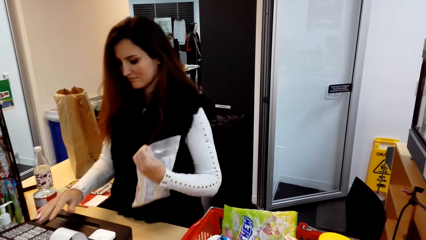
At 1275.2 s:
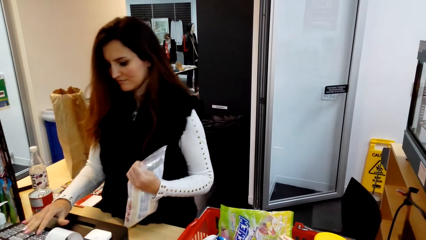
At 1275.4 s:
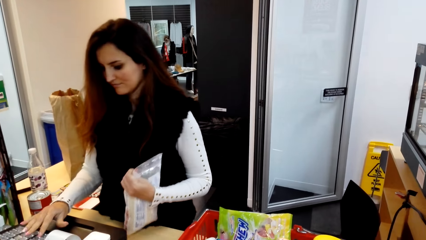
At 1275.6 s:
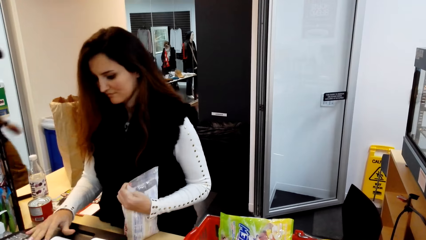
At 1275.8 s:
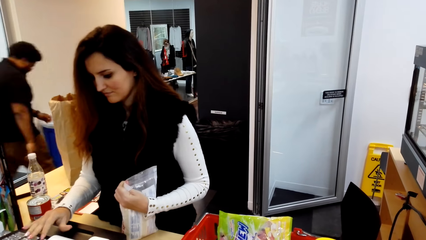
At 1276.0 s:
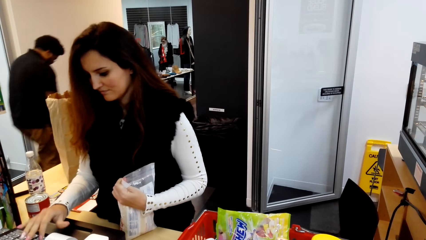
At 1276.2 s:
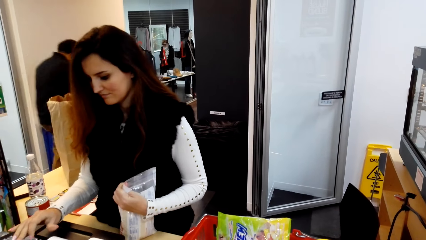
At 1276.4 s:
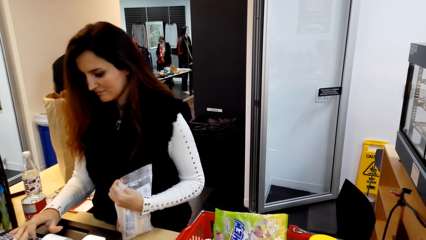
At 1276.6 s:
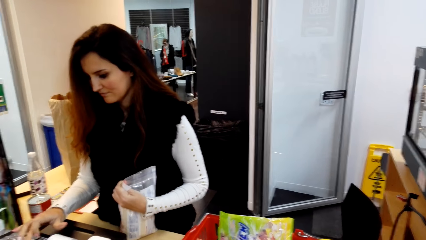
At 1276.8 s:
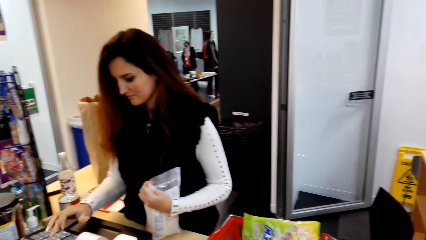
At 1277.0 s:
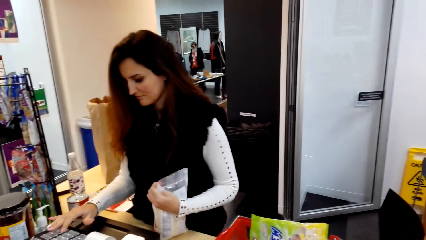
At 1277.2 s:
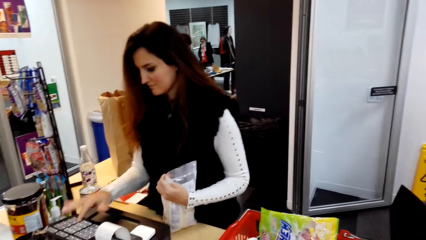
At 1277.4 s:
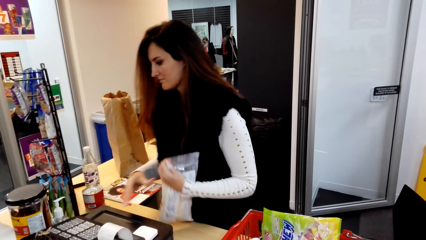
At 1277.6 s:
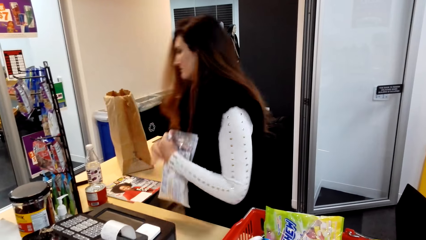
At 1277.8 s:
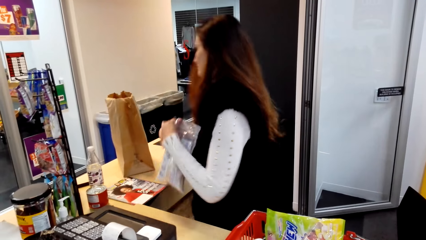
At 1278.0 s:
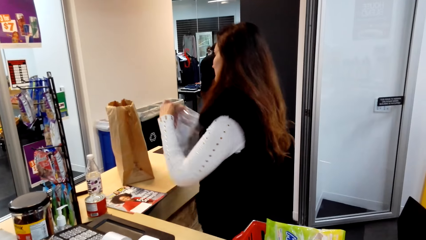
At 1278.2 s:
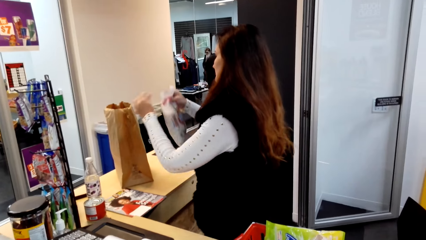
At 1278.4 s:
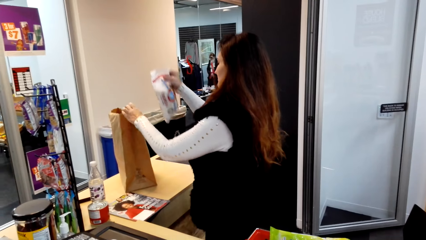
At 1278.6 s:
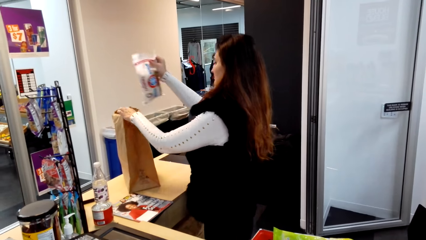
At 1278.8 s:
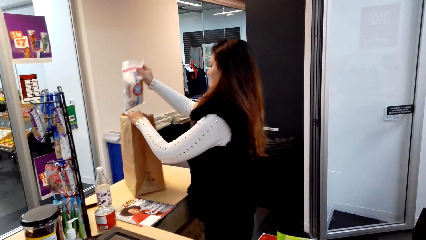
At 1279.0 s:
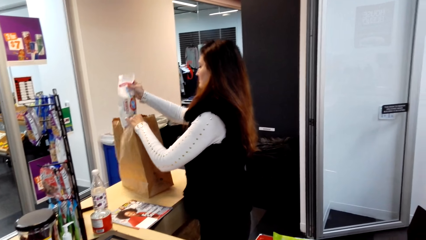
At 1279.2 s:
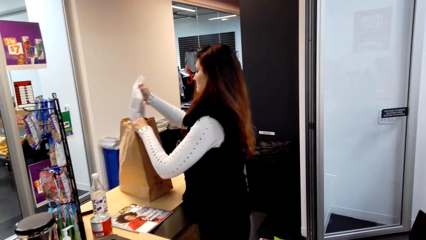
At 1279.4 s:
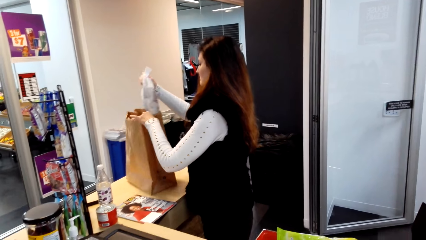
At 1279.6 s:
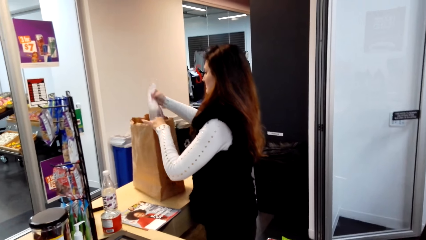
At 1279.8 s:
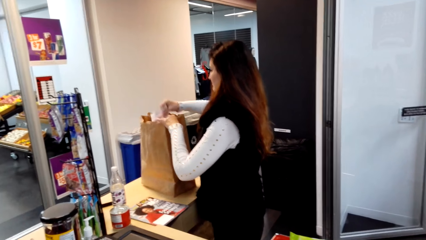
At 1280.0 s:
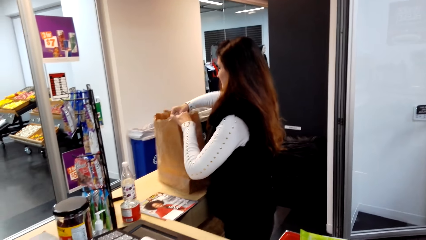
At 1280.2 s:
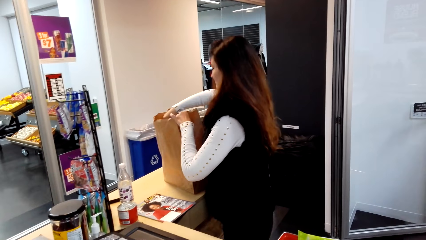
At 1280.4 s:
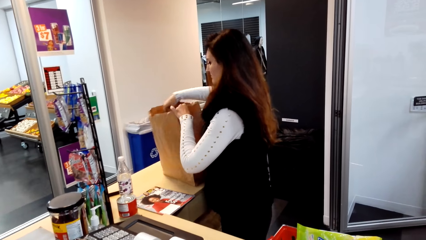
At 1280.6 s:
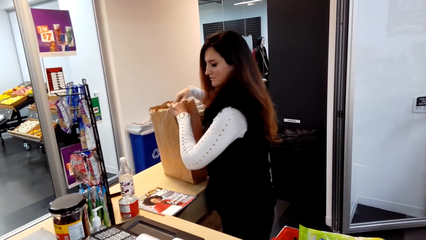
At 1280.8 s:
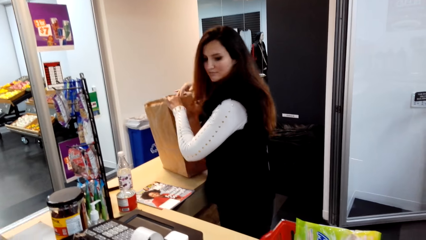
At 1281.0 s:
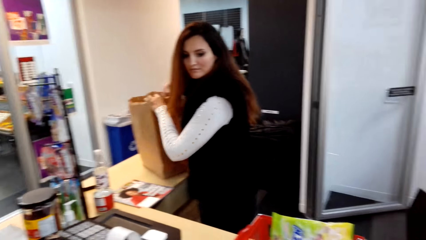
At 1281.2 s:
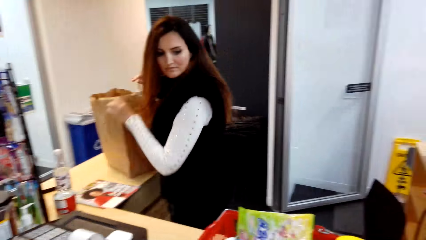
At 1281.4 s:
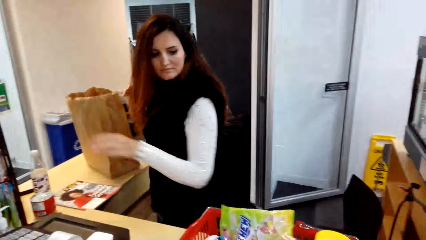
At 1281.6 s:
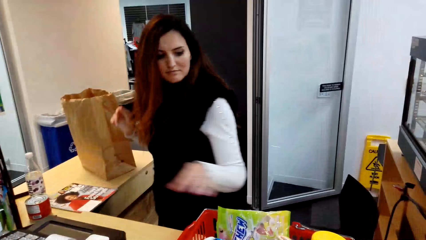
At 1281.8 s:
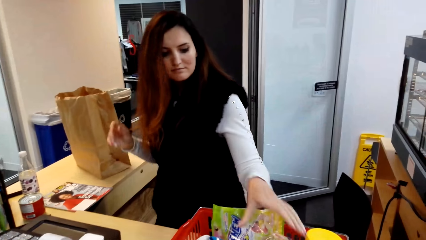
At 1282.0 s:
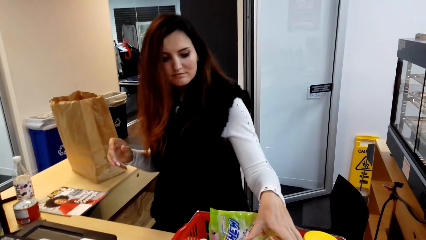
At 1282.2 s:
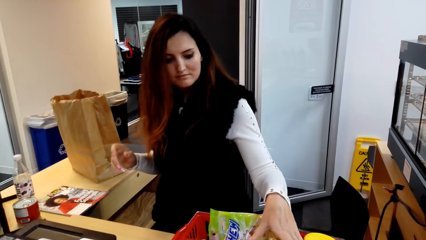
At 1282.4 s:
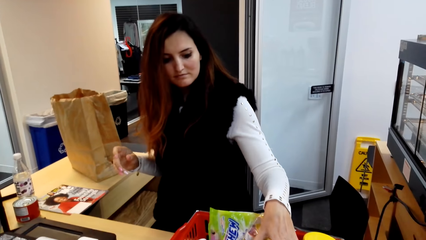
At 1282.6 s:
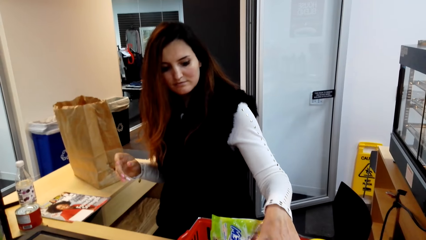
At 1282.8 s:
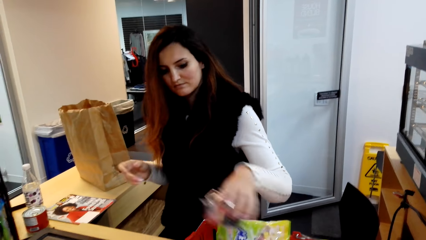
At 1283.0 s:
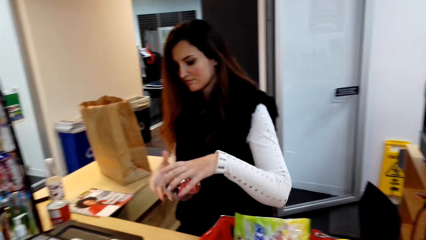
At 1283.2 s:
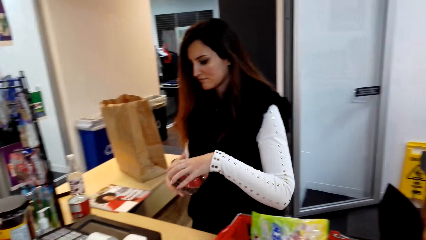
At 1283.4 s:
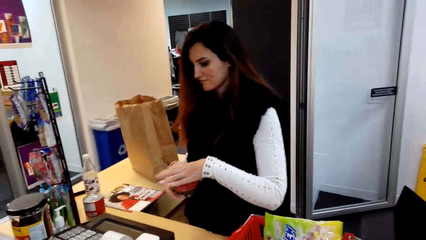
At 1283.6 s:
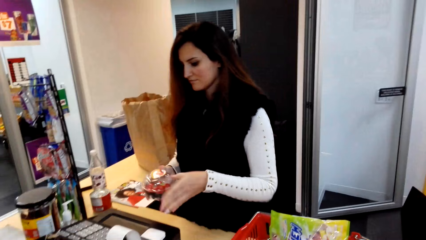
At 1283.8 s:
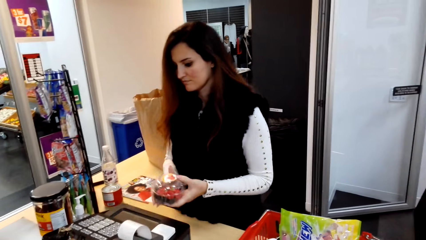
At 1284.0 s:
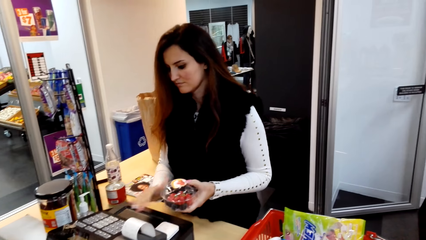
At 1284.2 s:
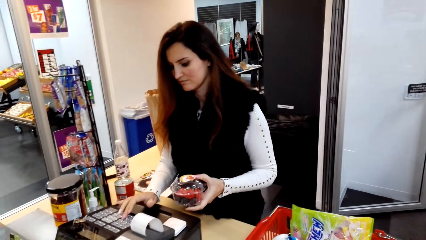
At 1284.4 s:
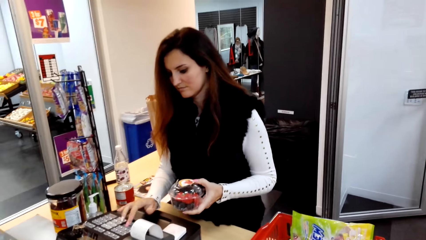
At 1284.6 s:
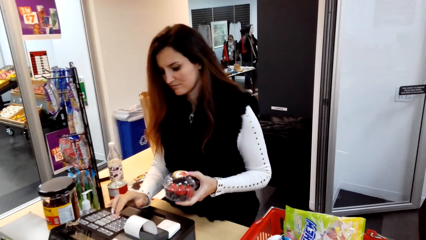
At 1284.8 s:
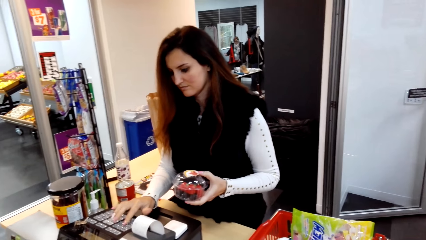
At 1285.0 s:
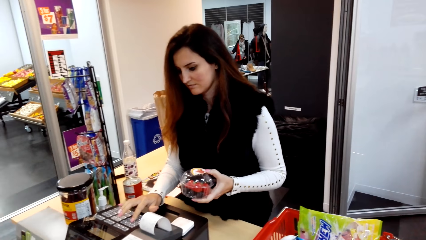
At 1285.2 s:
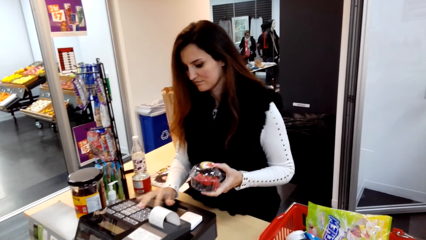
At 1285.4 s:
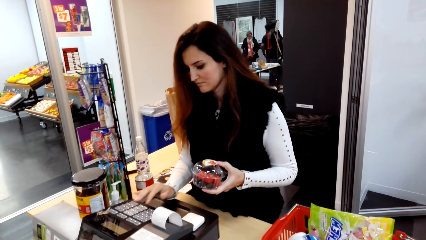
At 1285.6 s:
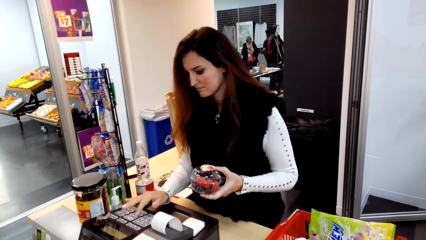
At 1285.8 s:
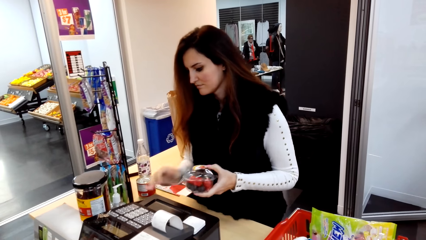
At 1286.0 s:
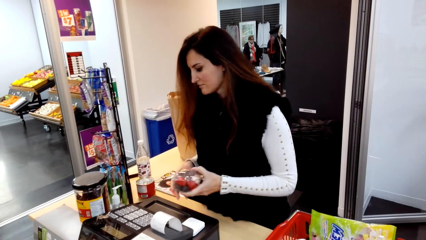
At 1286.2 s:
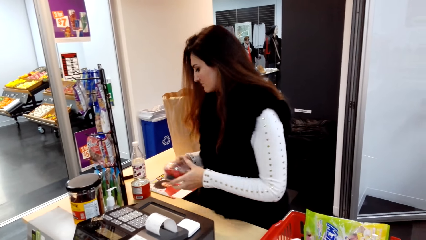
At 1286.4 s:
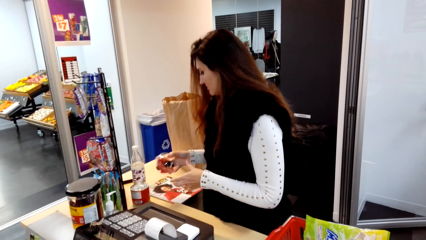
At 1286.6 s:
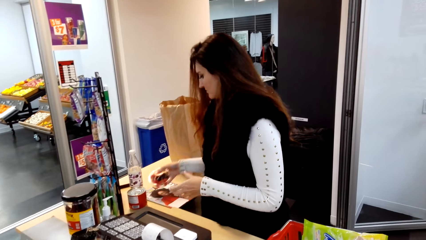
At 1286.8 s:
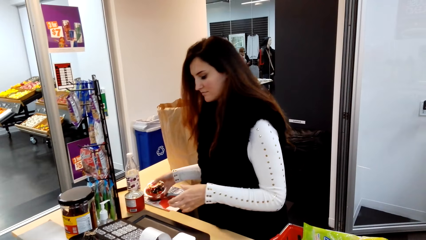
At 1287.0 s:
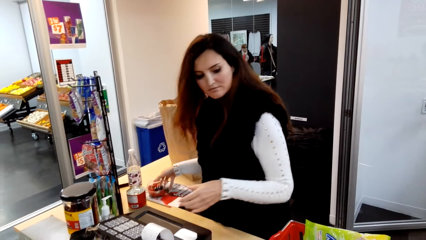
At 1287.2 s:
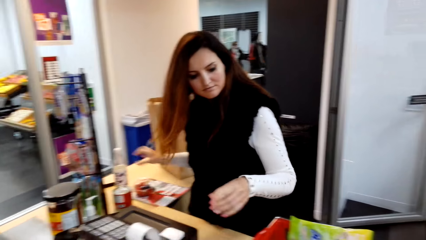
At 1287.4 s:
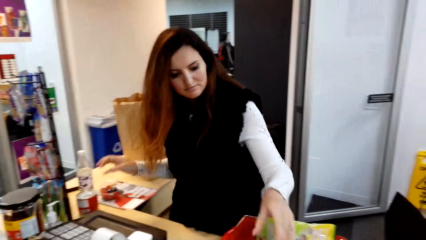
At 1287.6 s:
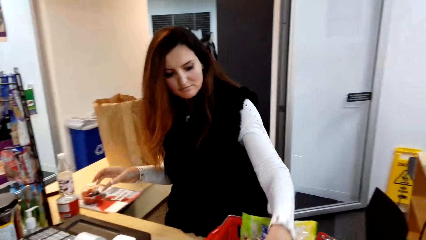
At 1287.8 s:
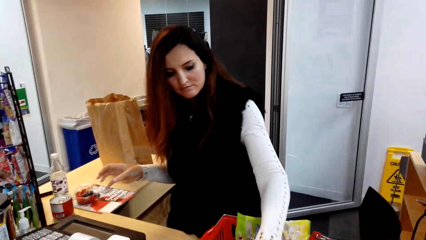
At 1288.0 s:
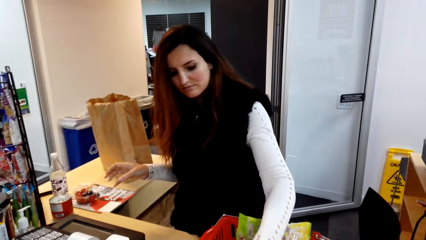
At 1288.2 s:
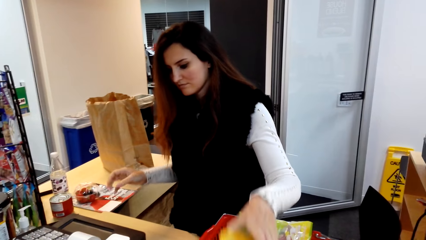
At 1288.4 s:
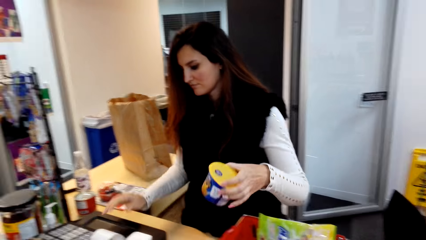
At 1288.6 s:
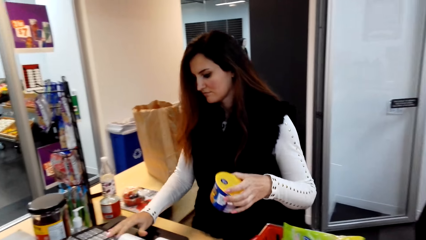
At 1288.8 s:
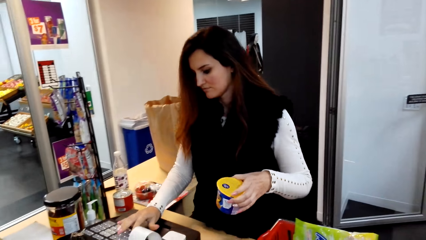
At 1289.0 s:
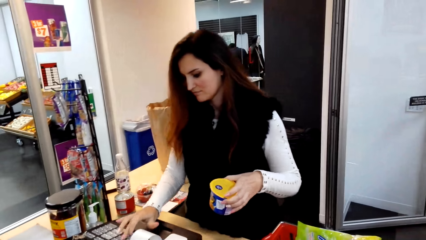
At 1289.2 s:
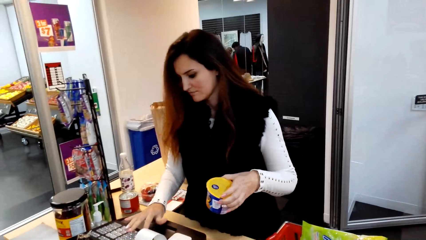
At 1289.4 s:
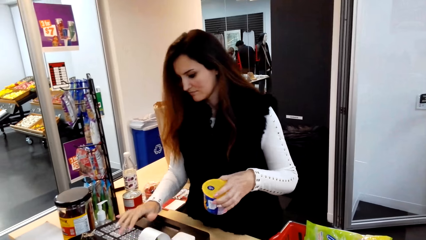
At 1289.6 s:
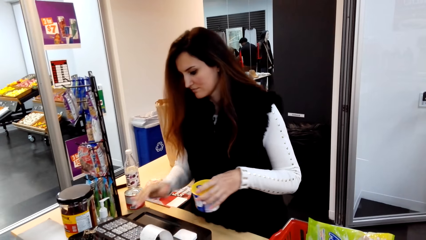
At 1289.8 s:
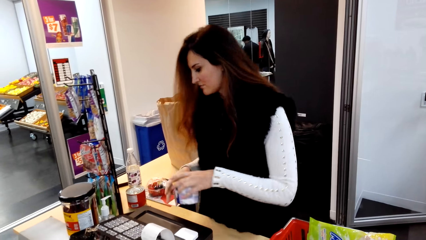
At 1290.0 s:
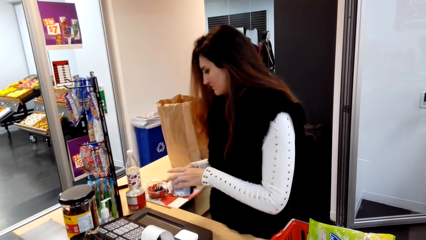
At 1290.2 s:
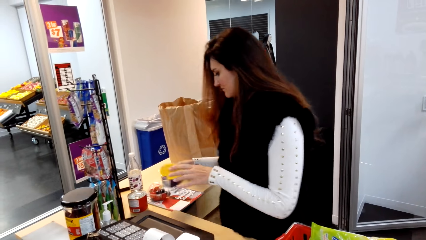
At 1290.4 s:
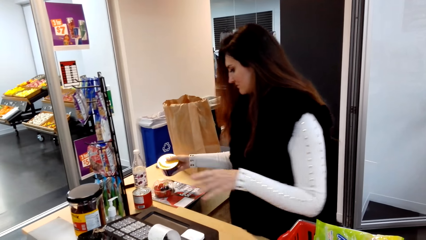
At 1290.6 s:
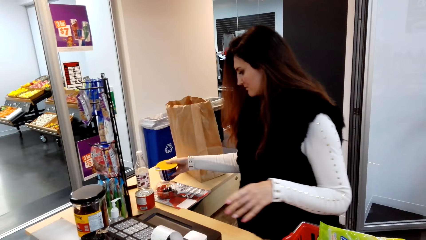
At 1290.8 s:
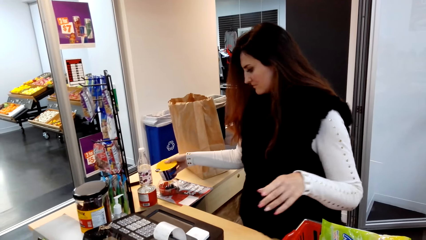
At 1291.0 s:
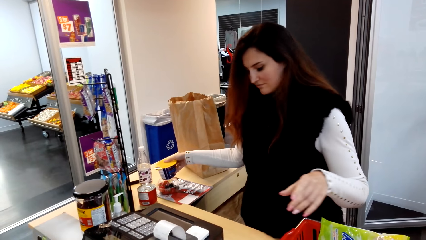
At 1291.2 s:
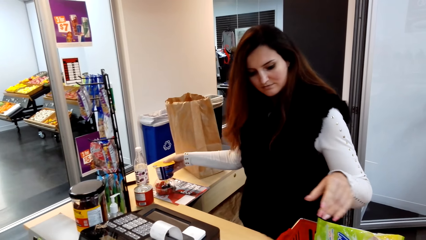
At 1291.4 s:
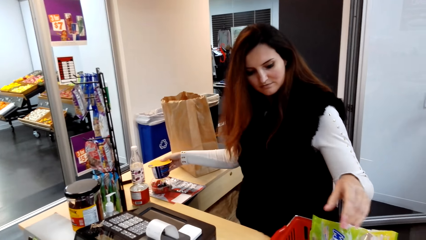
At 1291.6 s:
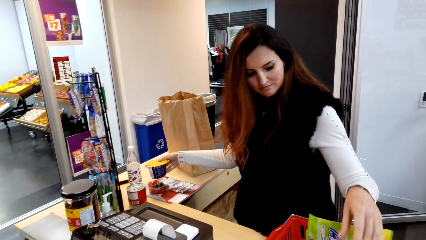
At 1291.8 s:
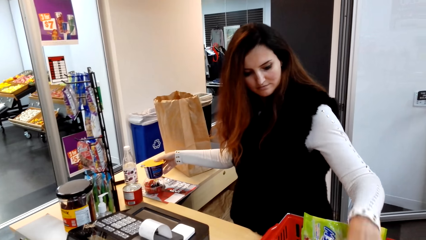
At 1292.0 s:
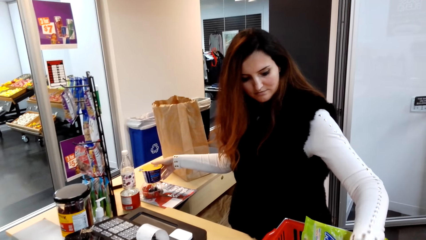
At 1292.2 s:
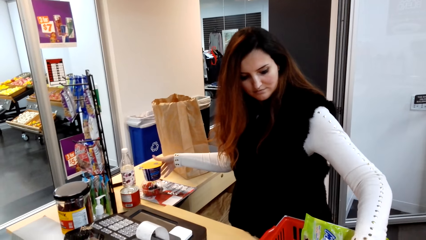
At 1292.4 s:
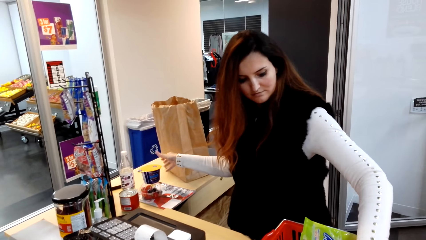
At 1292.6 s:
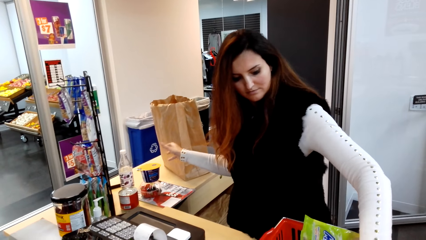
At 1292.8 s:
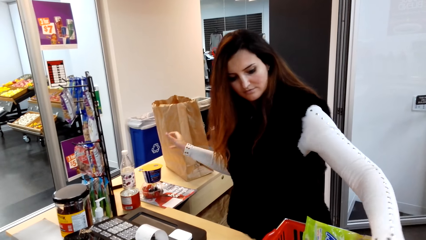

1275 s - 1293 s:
The cashier types on the cash register and puts the packet in the shopping bag. The cashier picks up a container from the shopping basket, types on the cash register and puts the container on the counter. The cashier picks up a cup from the shopping basket, types on the cash register and puts the cup on the counter.
